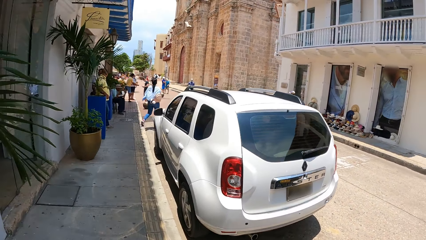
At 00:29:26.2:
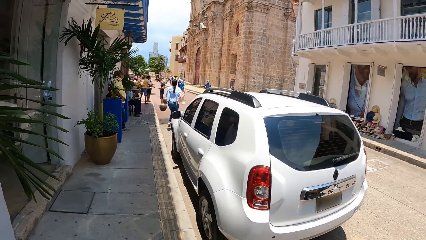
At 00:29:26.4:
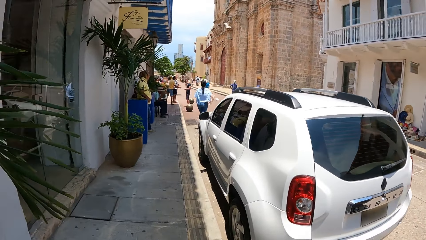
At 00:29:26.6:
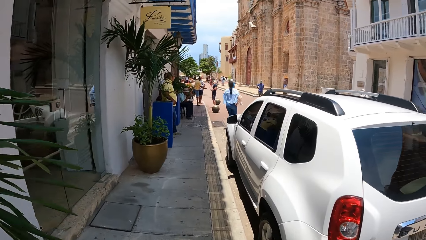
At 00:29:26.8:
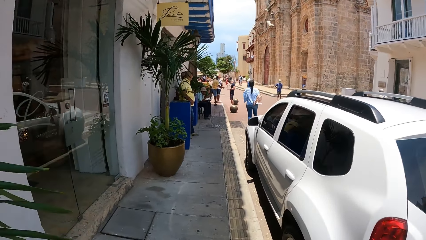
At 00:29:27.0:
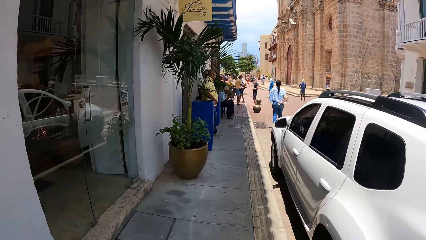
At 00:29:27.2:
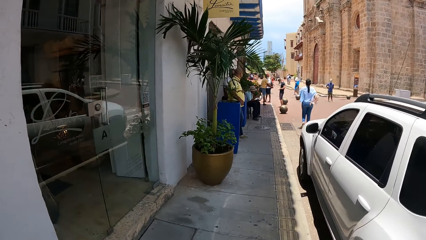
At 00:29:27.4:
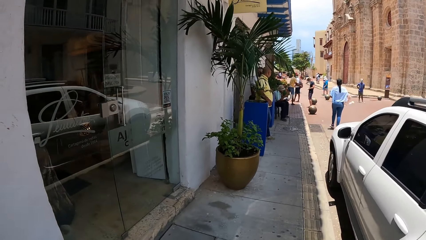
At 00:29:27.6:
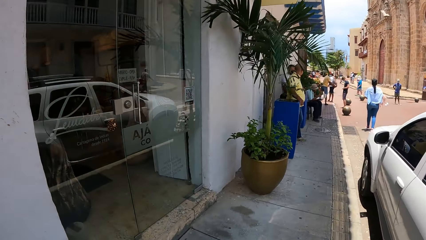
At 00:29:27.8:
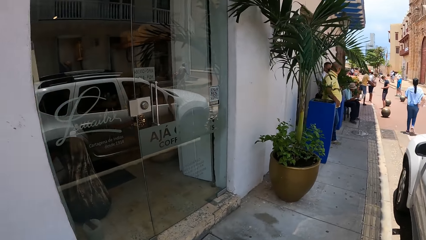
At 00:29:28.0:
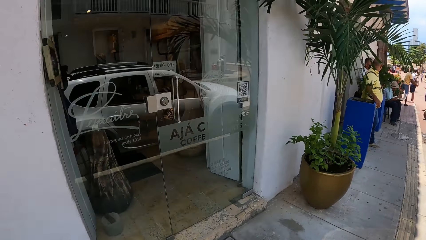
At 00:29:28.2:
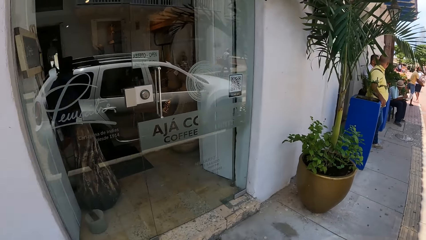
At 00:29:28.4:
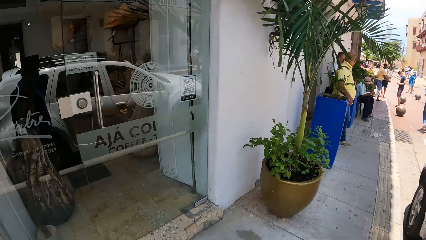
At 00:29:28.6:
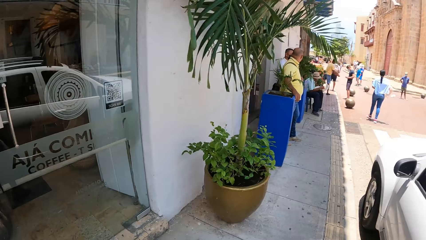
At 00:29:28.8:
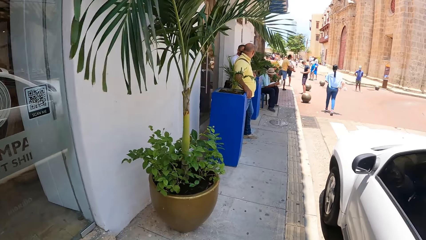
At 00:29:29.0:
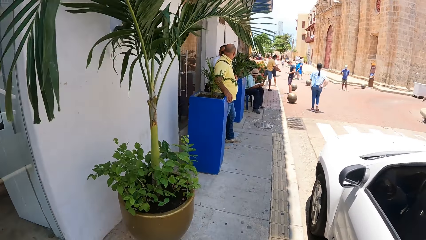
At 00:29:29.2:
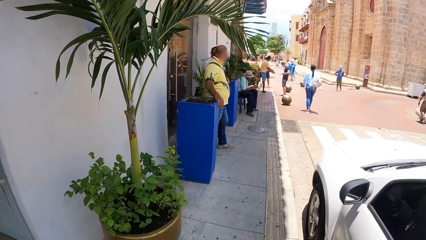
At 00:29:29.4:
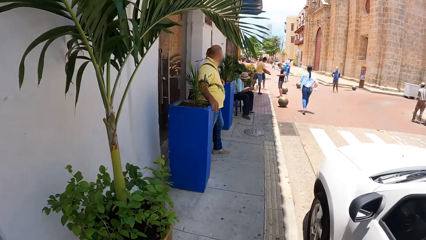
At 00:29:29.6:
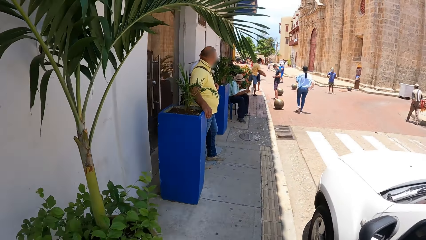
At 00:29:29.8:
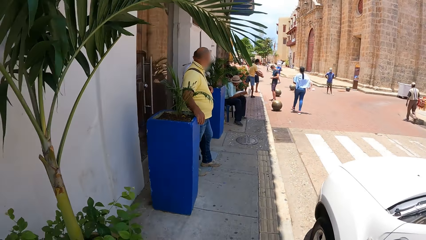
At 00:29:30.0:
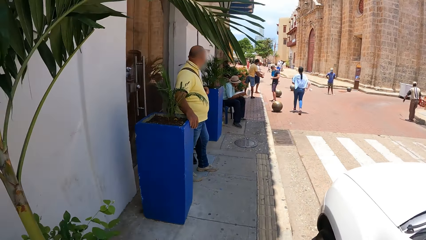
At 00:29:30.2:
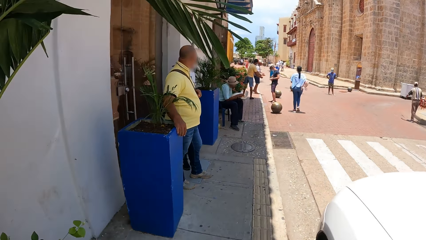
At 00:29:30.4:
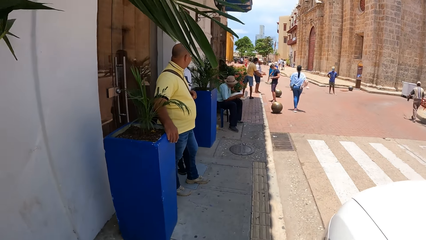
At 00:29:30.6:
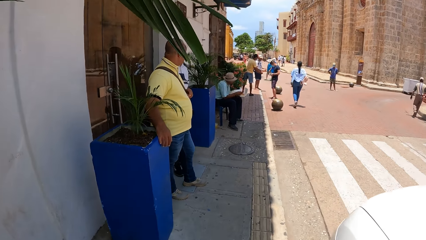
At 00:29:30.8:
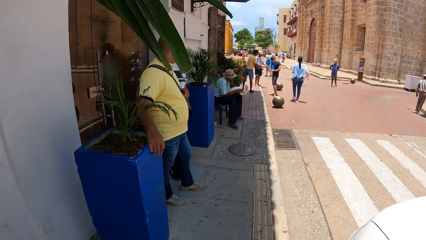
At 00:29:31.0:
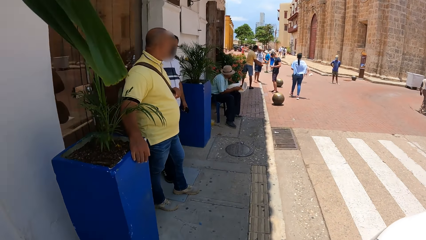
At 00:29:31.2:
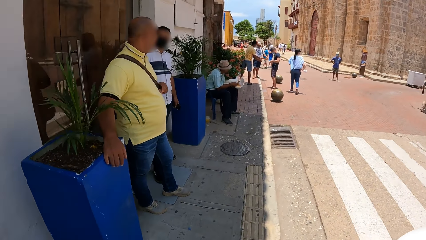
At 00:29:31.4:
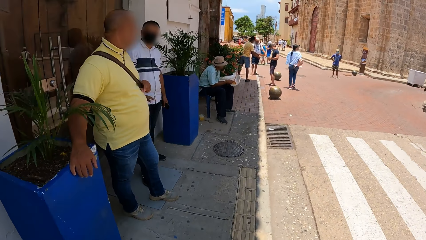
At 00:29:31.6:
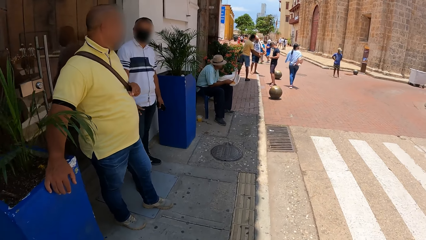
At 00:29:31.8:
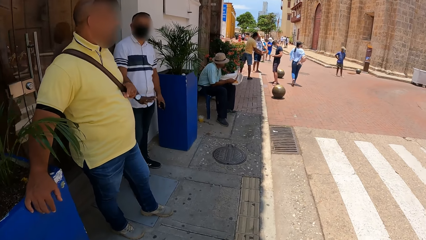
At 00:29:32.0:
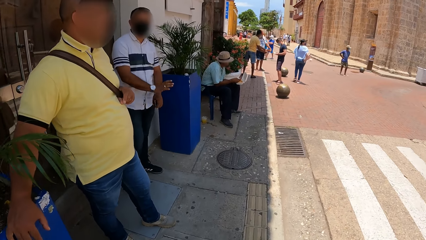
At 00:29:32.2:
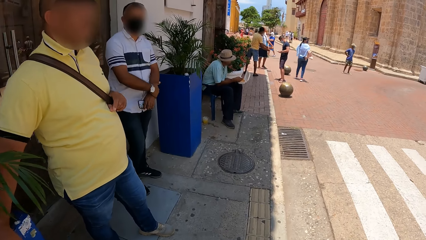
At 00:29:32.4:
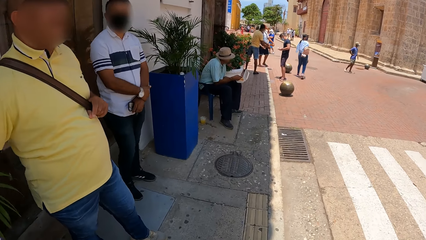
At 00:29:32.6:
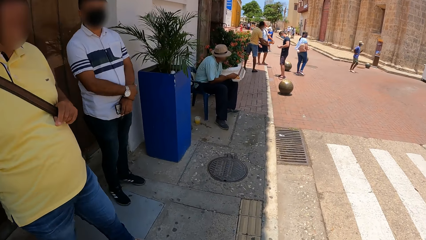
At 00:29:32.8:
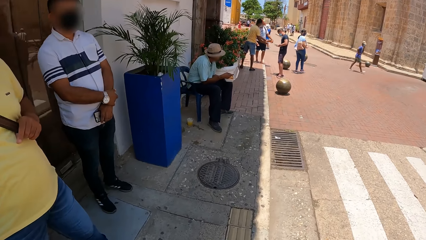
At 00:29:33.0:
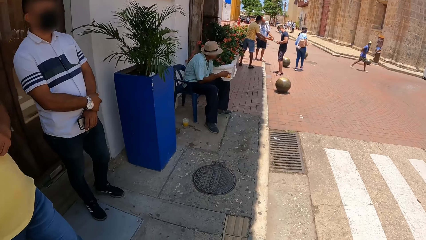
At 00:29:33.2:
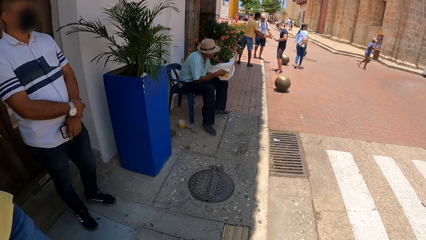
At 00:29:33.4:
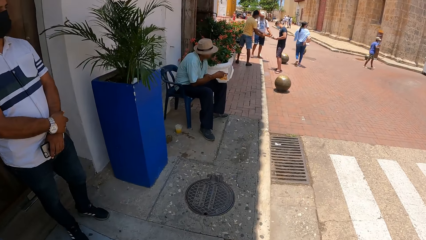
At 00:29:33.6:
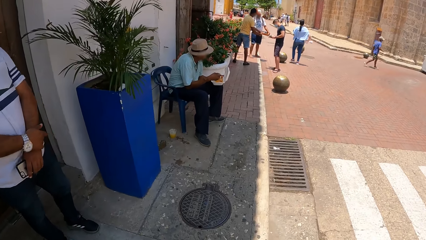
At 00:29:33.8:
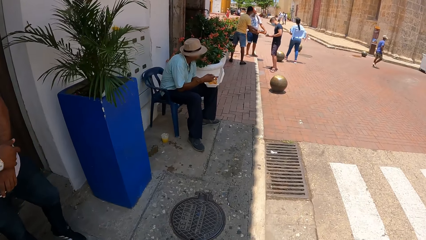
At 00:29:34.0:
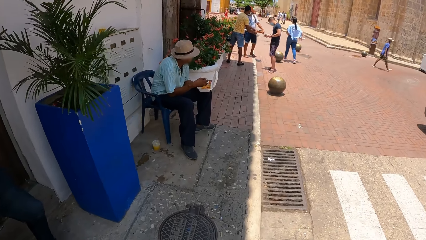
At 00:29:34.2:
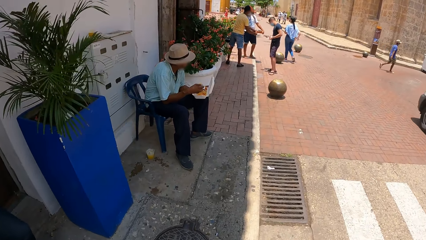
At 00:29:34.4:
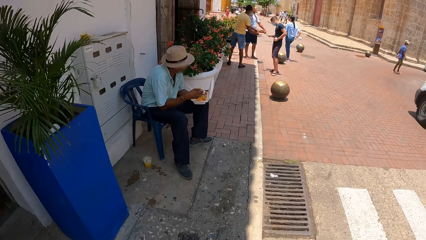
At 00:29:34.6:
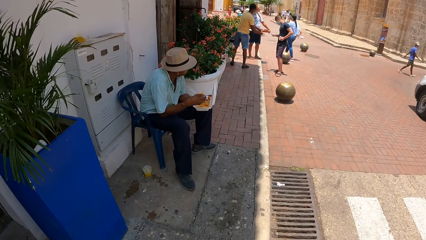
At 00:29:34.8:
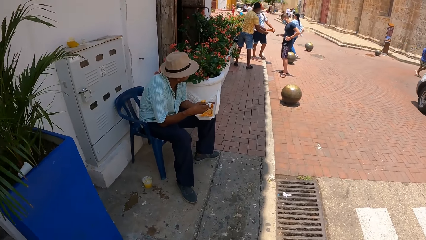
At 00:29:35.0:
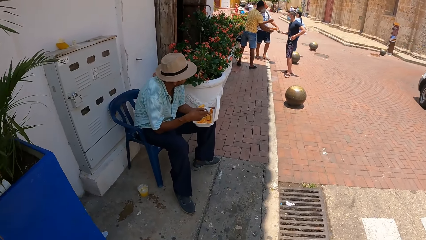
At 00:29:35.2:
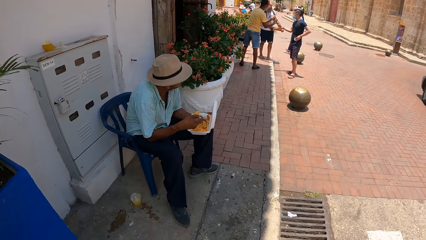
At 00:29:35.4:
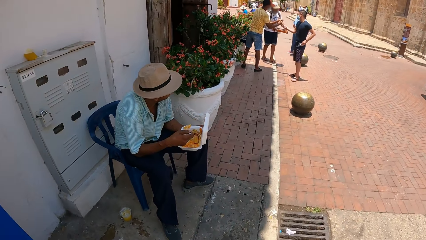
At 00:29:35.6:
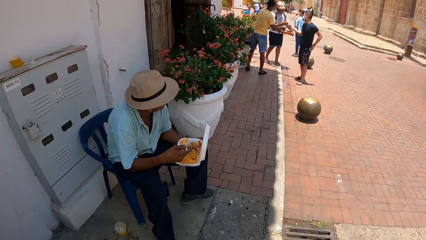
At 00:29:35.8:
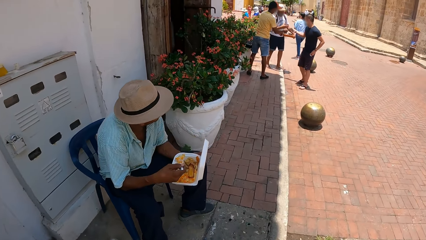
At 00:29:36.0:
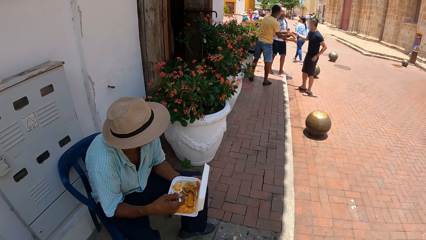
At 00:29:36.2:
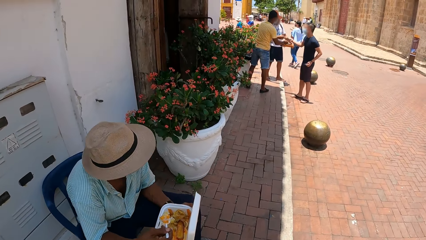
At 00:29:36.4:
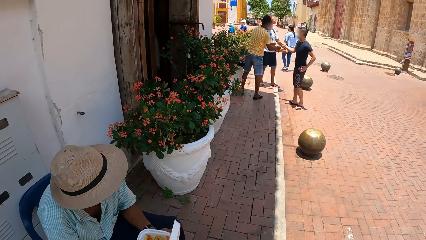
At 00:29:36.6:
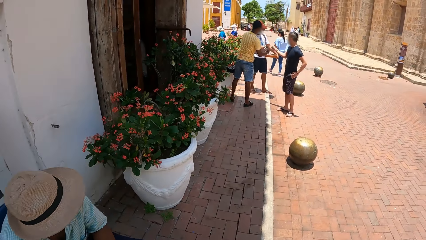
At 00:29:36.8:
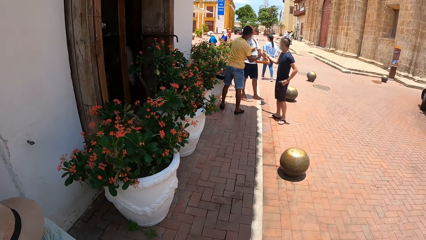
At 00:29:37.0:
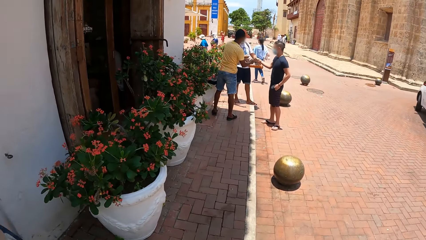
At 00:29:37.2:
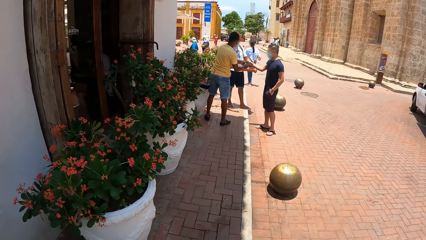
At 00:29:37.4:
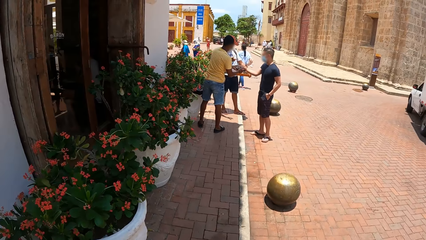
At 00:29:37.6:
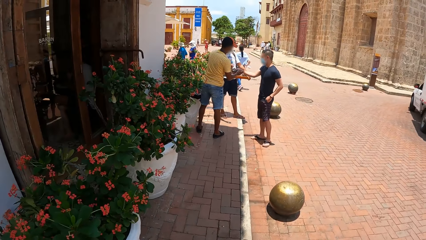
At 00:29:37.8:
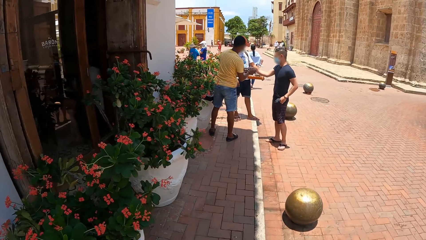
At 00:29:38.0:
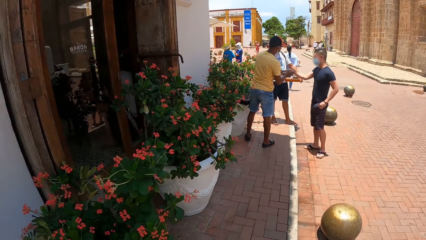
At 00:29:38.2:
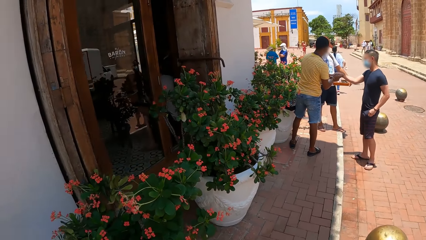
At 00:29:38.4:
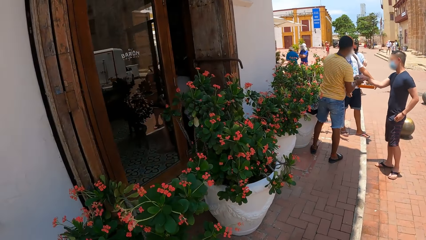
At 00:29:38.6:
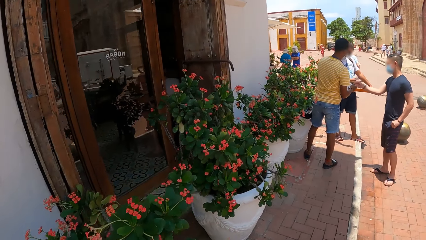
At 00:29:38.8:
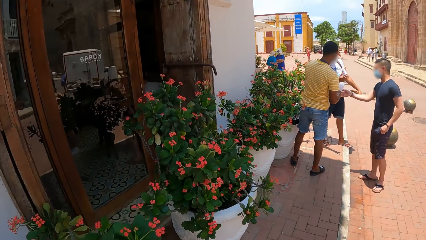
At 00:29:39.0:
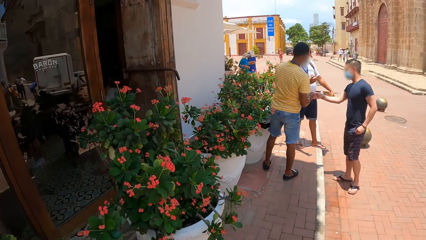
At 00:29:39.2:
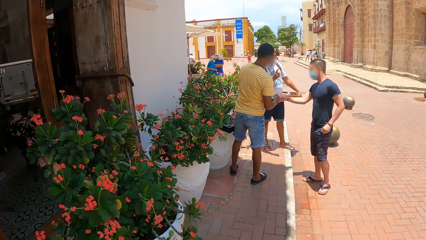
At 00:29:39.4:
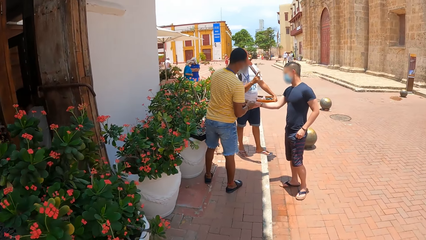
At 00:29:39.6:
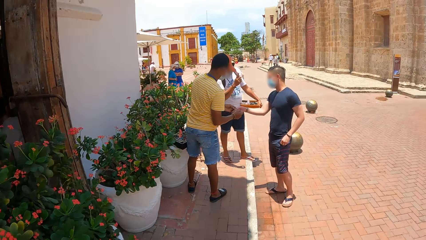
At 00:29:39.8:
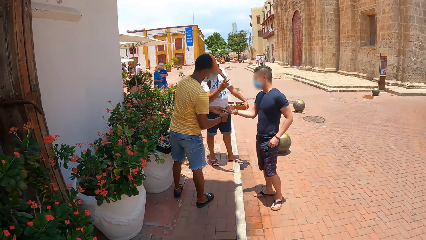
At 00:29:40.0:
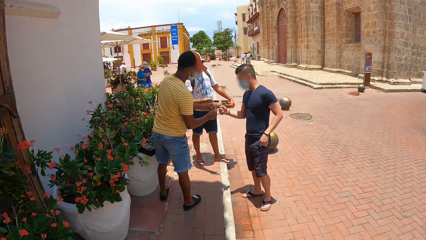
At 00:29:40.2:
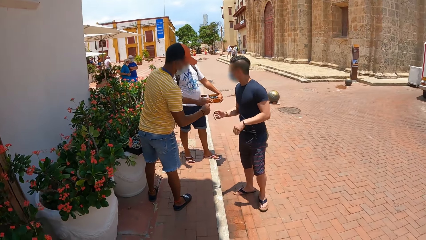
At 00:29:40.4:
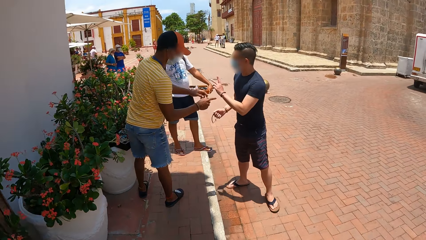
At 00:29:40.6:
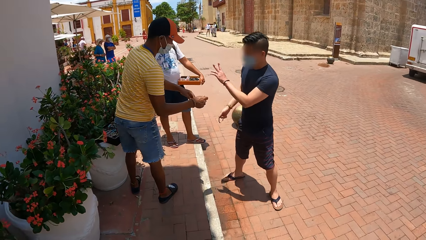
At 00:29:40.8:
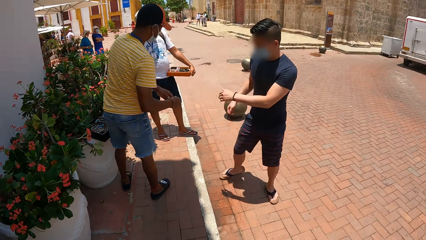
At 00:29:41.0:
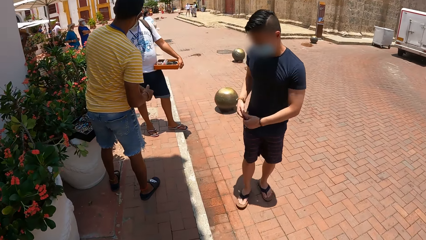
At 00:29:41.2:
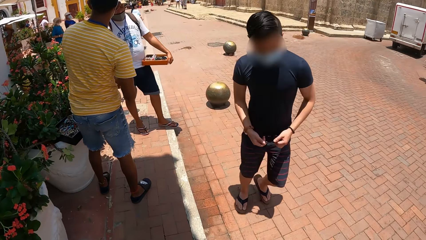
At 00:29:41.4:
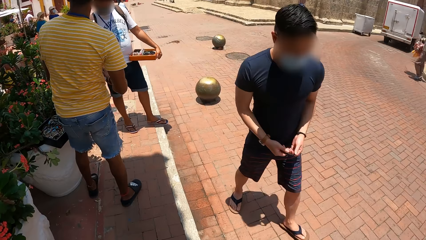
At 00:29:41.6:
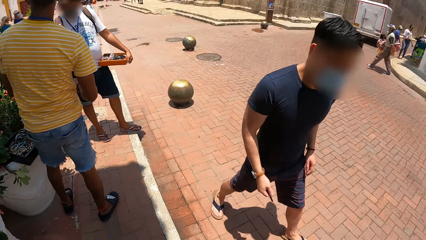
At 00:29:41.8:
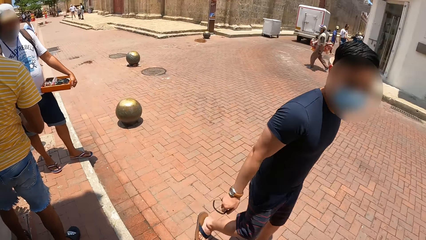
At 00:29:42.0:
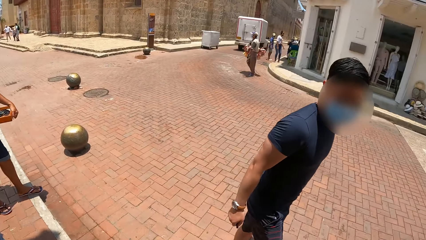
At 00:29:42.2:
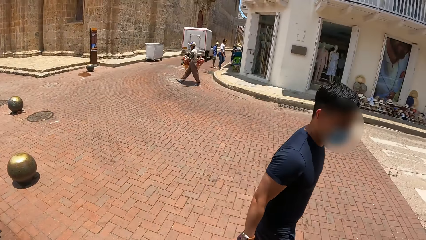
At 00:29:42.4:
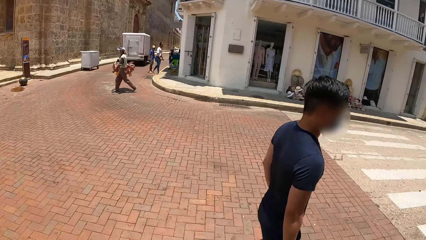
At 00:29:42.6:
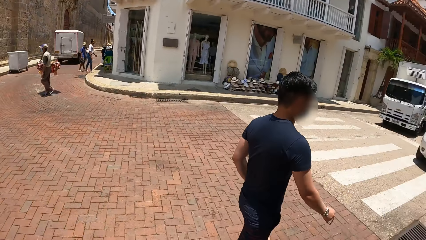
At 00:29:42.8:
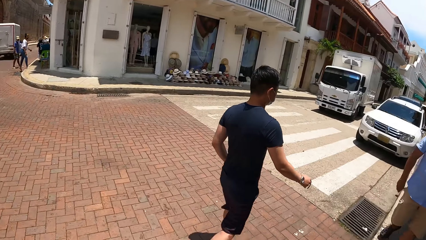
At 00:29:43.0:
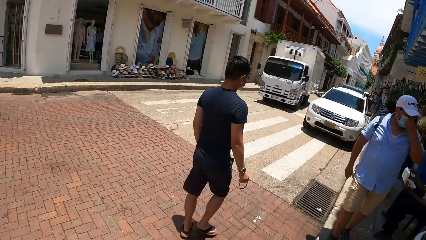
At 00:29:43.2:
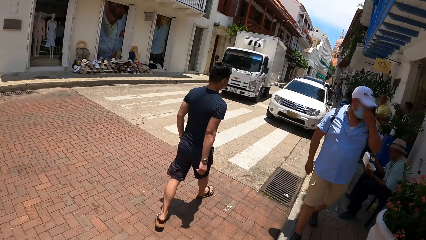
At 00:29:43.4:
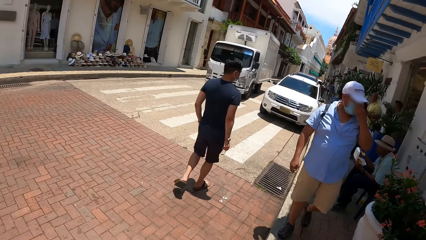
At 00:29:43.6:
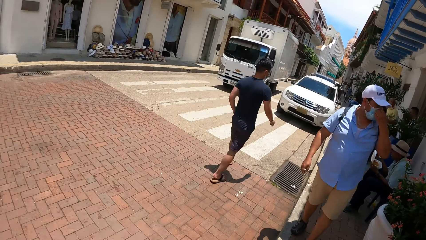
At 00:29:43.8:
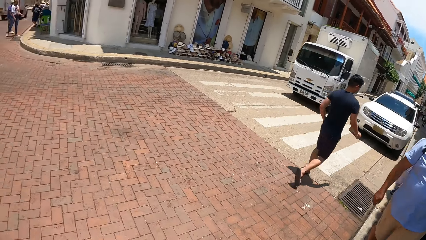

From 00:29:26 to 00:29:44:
The camera wearer looks left. They look forward. They look left. They look forward. They turn back.
